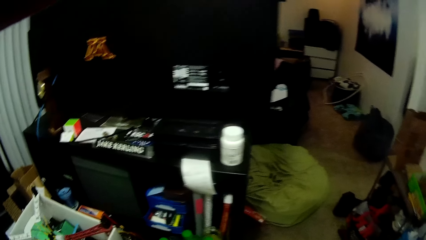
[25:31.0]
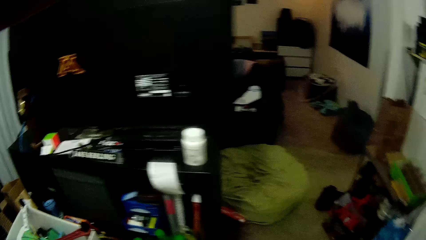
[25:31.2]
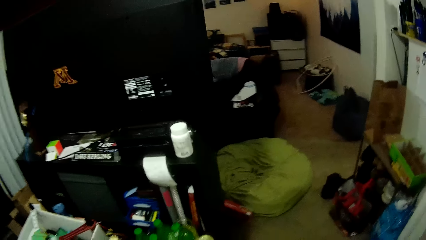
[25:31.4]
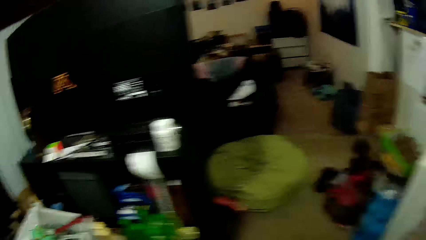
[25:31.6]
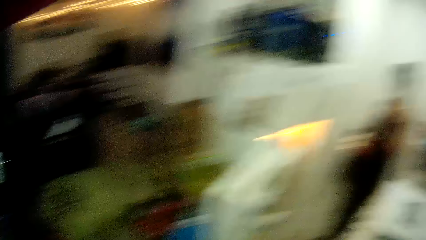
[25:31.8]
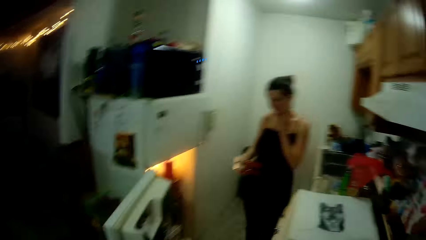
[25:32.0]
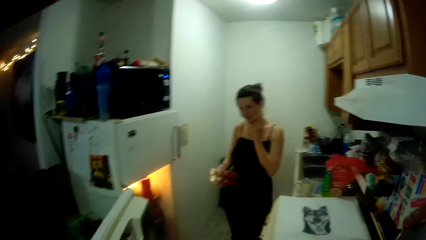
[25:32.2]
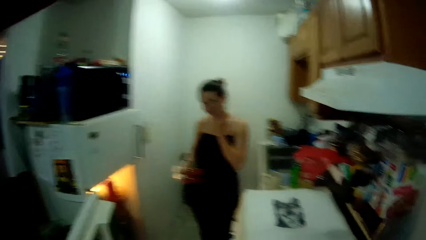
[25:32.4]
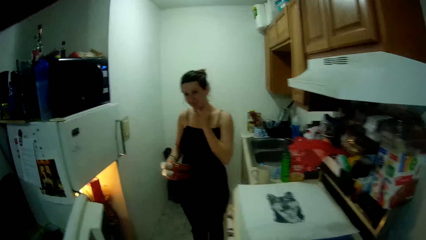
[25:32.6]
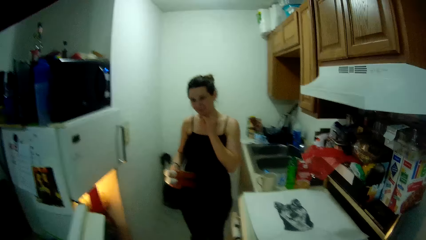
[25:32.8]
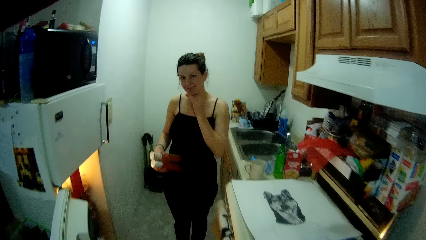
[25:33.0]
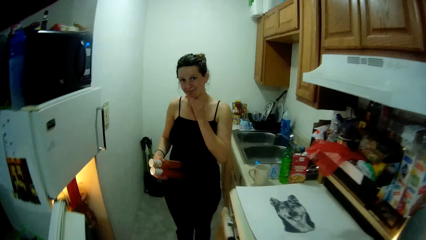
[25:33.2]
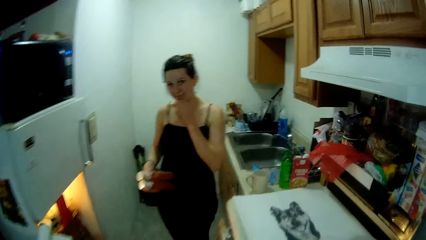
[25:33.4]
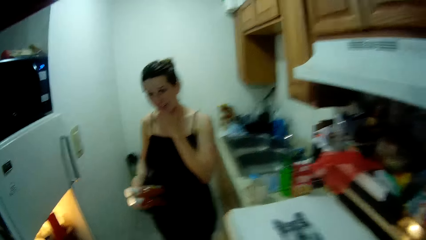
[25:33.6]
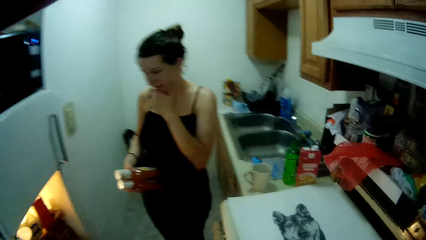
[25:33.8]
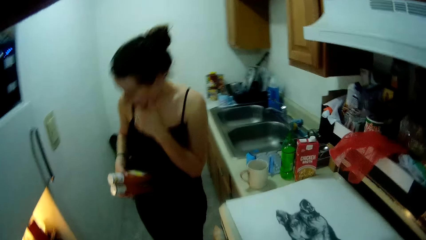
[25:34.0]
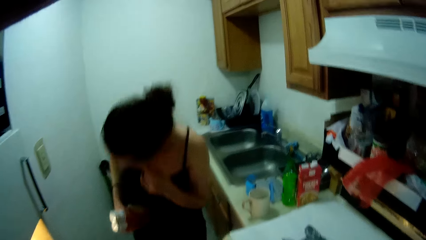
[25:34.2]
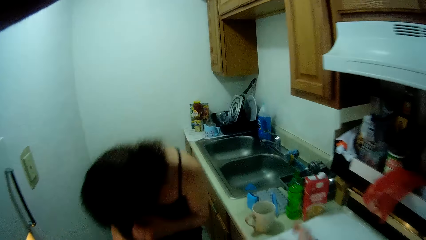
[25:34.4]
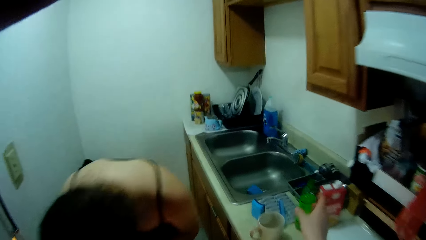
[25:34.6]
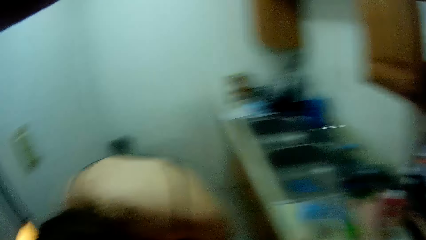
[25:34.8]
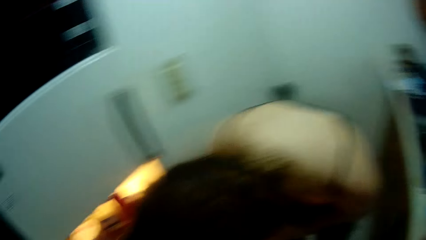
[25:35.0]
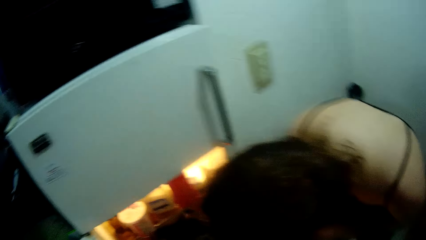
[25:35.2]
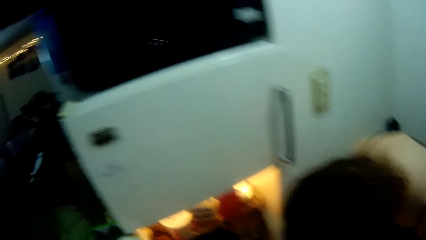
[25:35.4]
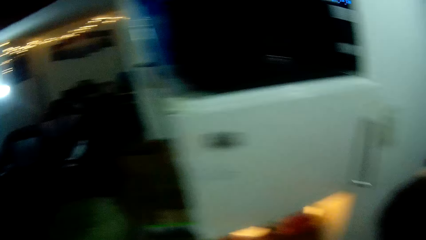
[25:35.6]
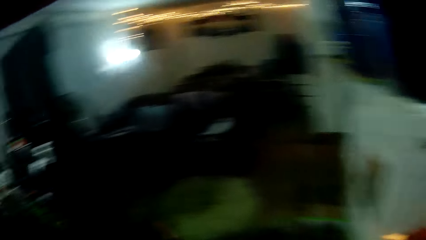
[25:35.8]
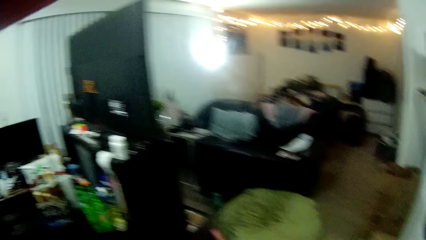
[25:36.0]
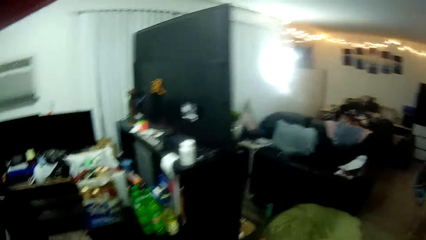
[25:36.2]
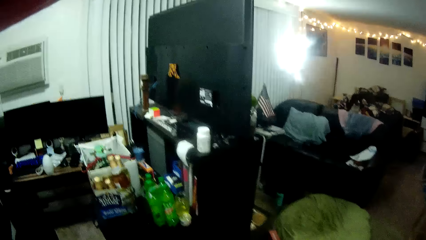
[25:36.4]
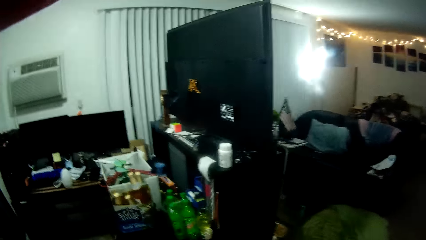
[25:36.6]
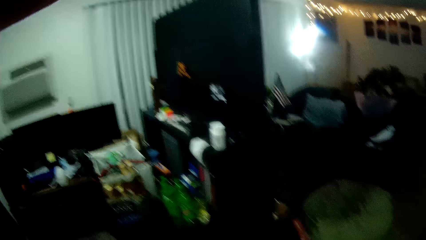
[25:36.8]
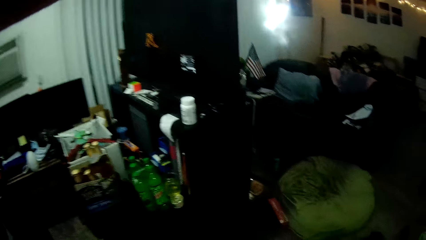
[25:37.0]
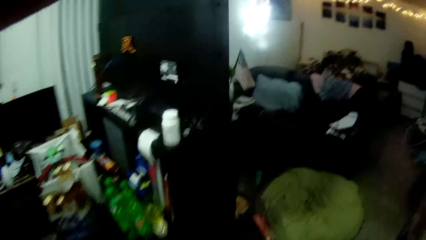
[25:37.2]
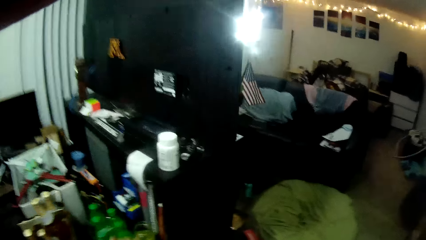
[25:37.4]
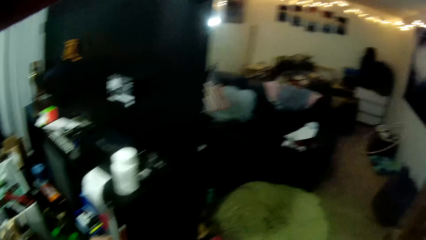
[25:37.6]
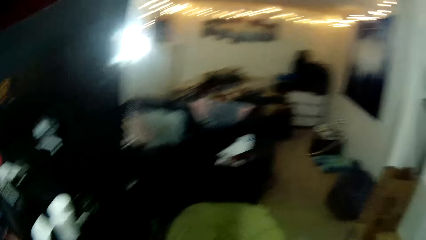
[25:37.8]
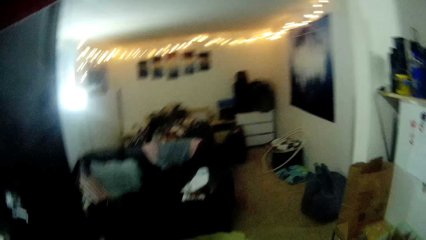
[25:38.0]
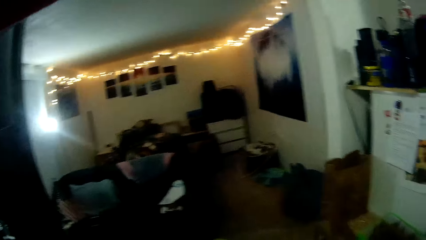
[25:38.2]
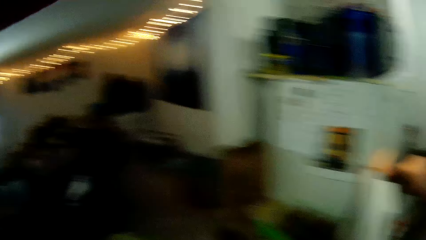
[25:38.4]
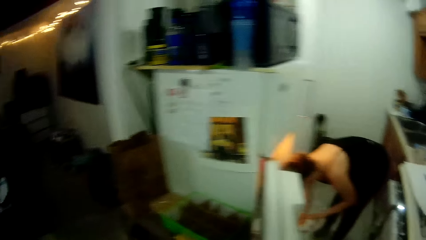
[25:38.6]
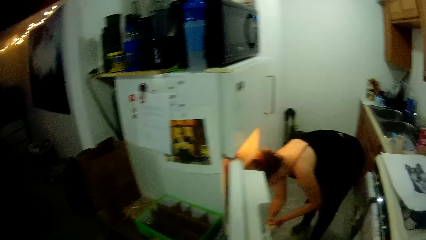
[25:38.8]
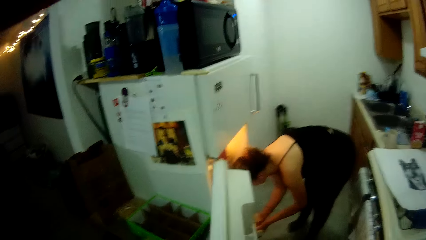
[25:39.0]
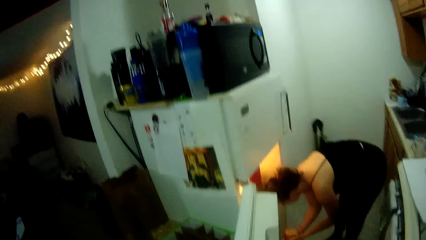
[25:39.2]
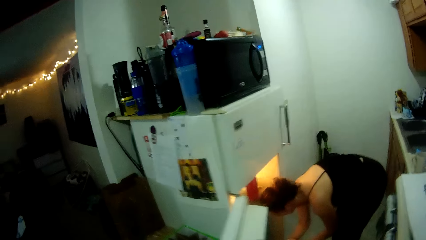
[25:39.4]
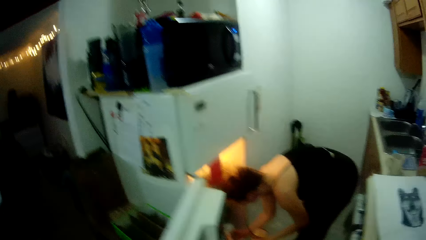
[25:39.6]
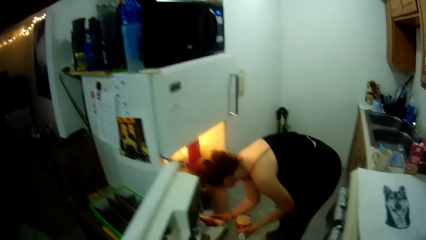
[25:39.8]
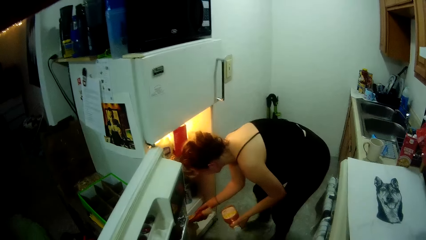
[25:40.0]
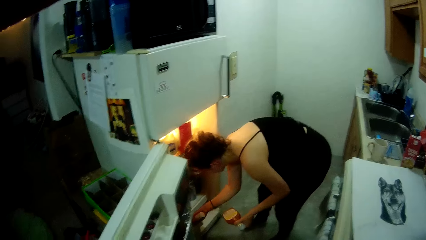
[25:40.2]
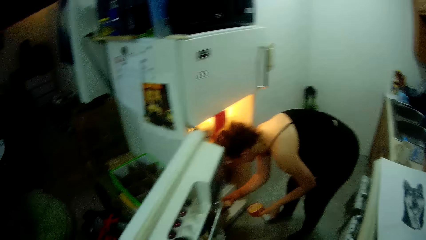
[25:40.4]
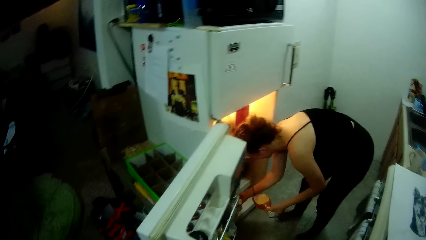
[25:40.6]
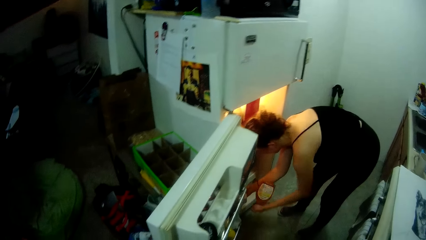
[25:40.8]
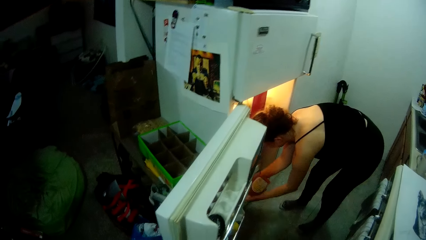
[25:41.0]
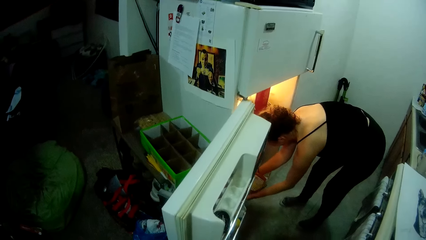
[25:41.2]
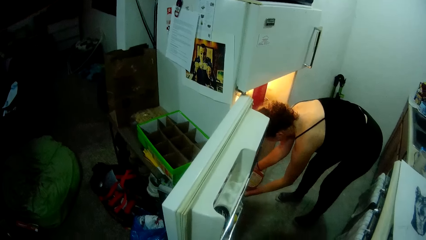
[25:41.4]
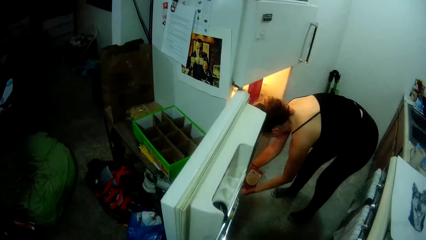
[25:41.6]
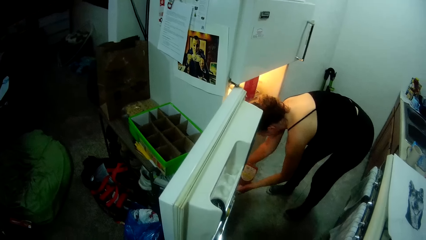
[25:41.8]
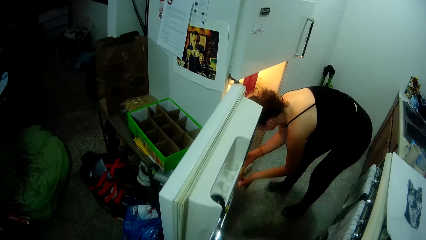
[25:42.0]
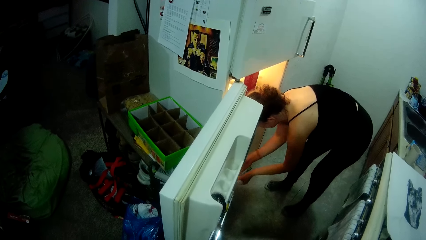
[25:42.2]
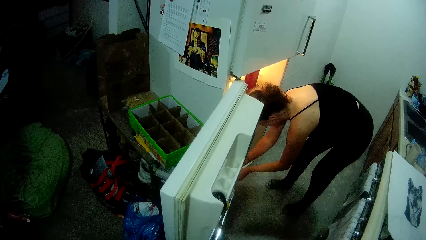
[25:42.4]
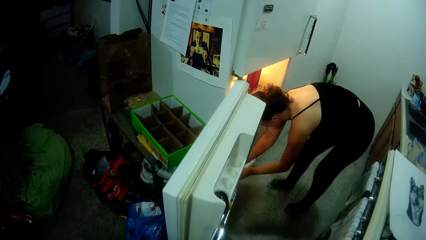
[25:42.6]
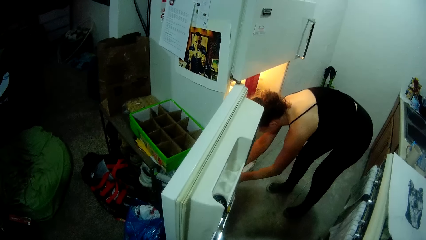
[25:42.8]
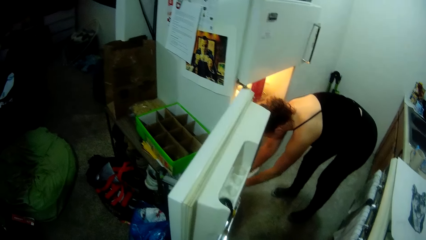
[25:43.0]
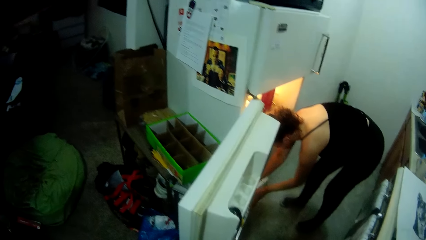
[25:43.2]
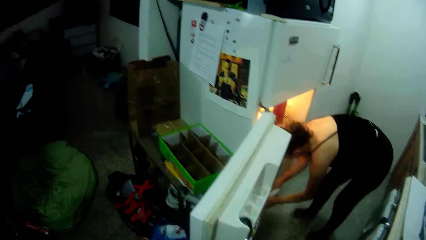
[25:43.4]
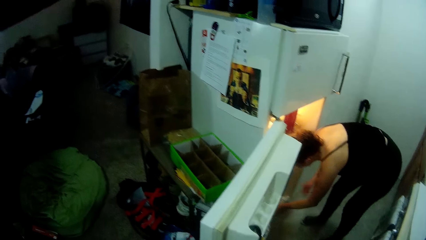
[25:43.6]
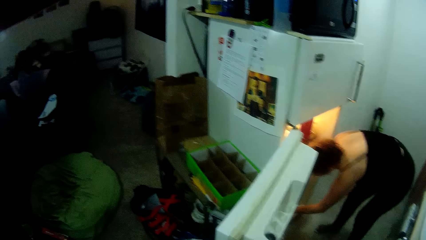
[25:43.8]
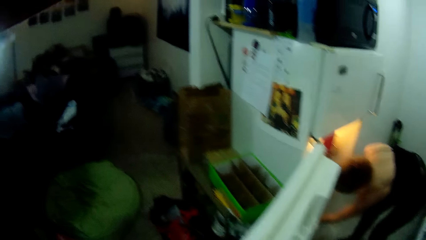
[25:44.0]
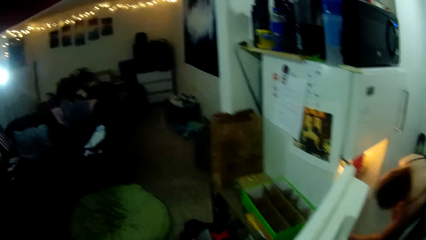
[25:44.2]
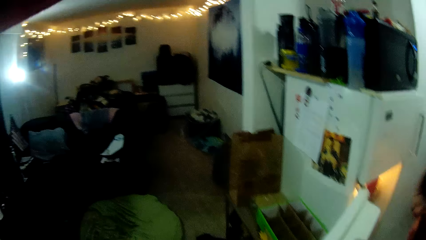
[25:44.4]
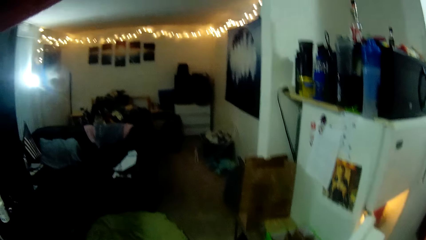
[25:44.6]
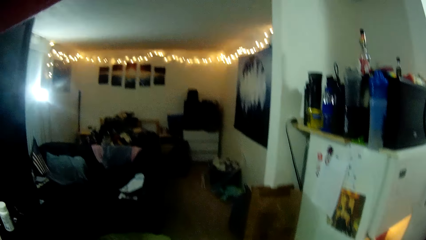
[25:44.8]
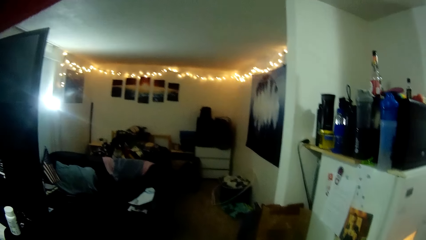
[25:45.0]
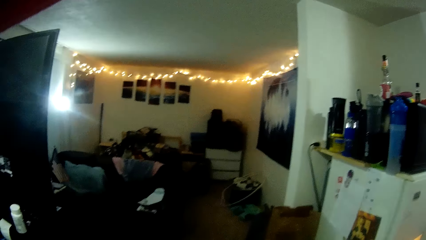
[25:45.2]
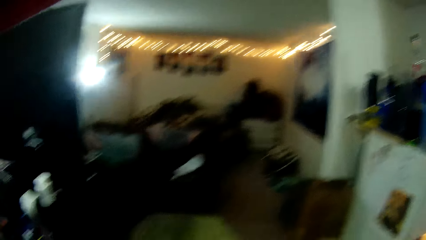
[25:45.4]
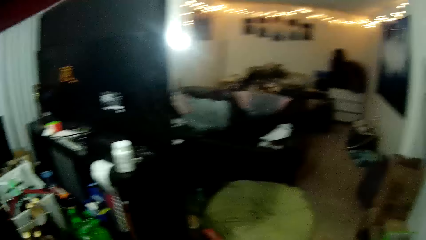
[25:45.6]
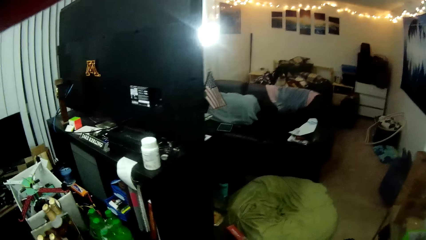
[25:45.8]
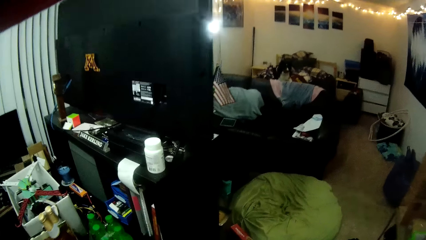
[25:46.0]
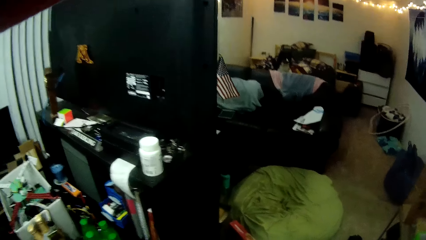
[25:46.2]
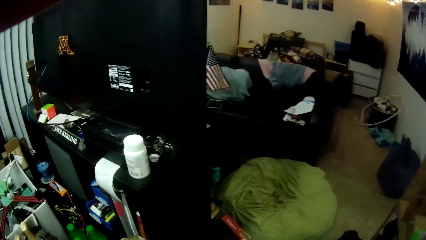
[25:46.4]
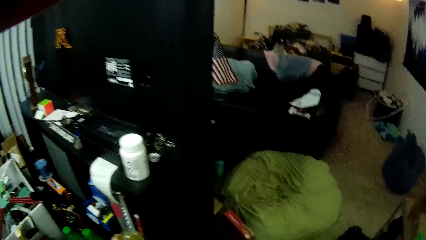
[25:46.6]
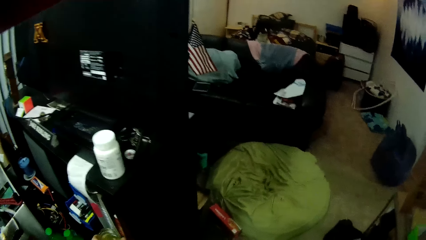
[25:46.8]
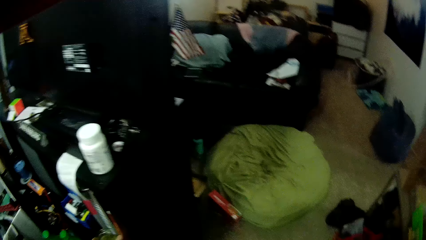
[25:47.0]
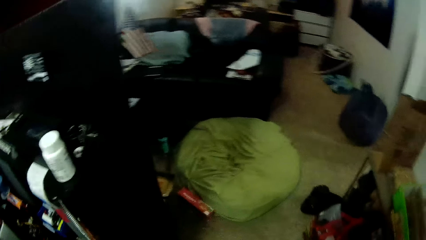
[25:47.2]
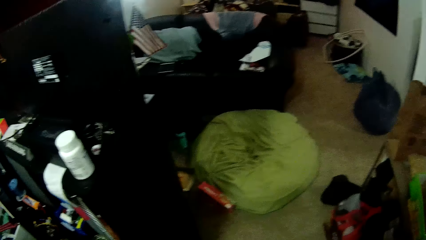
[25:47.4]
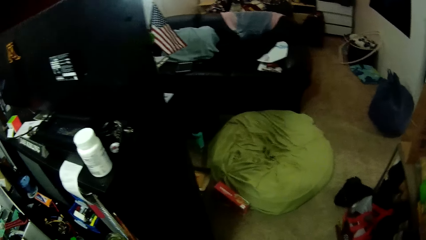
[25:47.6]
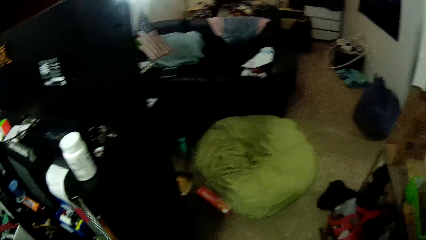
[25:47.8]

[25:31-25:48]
The woman holds the two bottles in her right hand. The woman touches her face with her left hand. The woman bends towards the fridge. The camera wearer looks around the house. The woman puts the two bottles into the lower compartment of the fridge with both hands. The woman arranges food items in the fridge.
